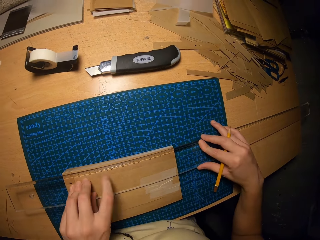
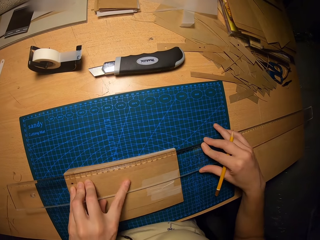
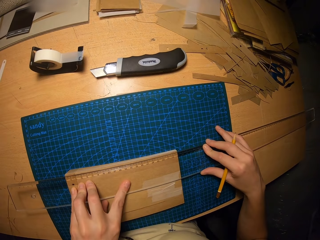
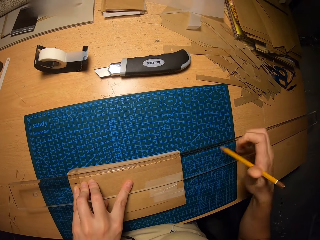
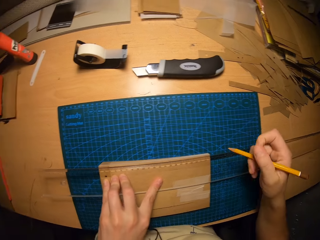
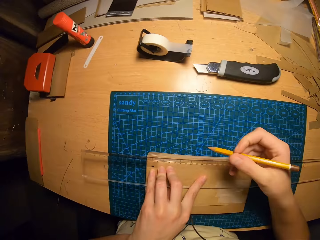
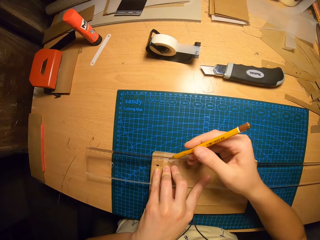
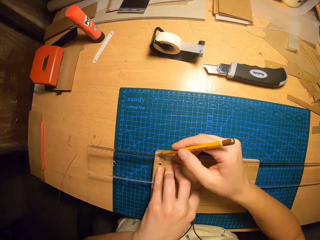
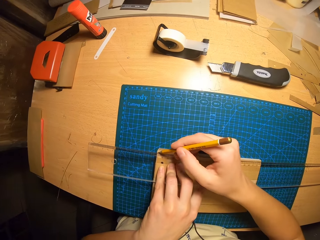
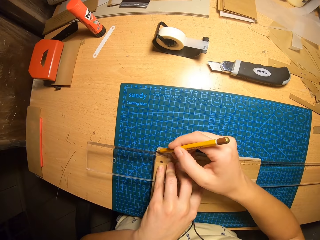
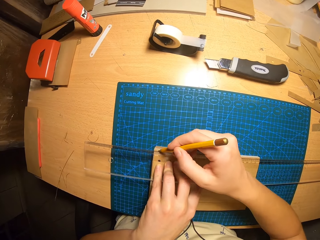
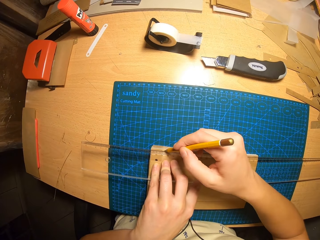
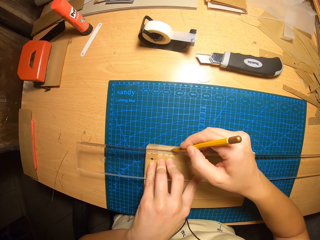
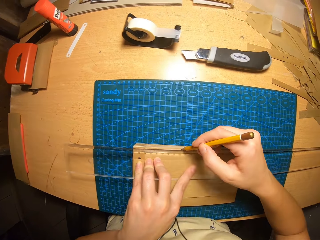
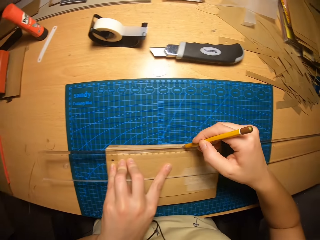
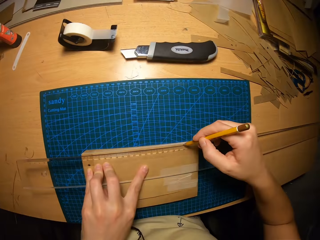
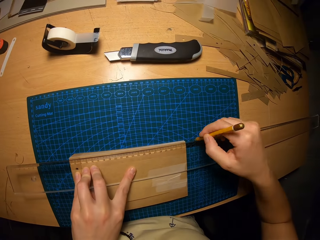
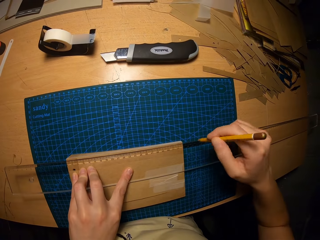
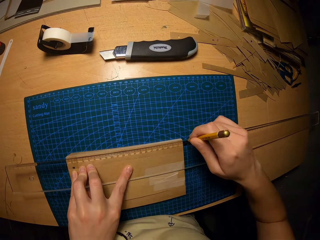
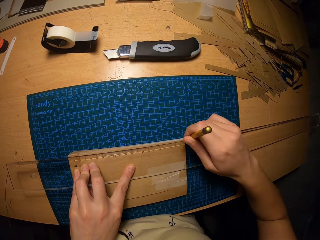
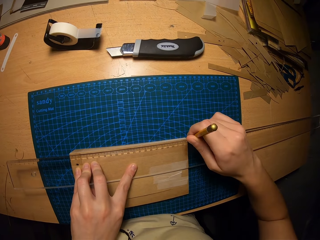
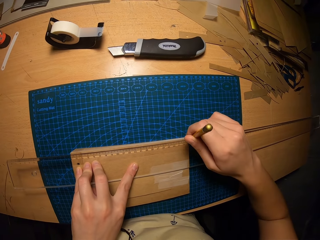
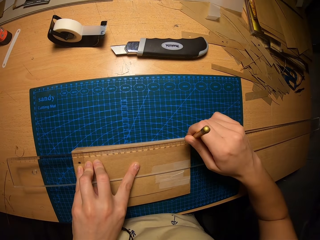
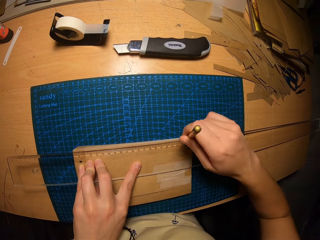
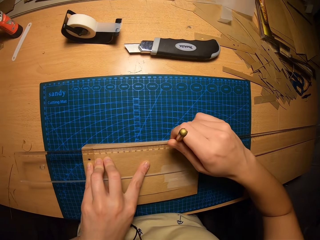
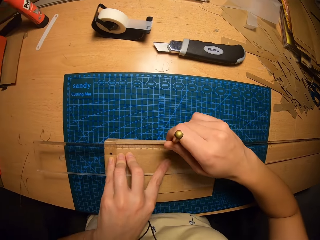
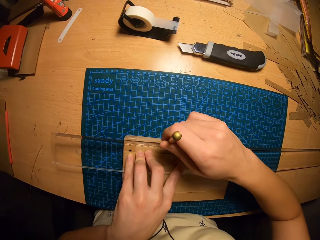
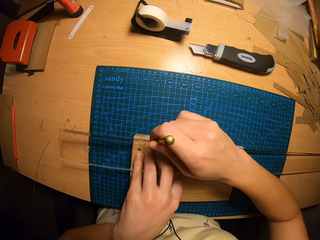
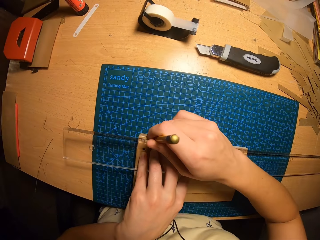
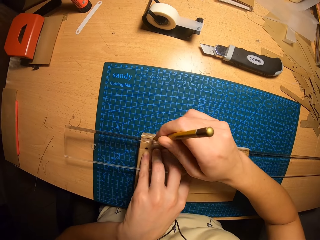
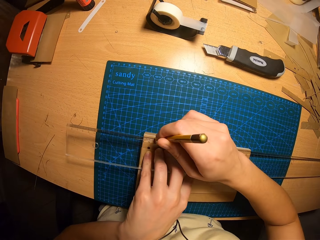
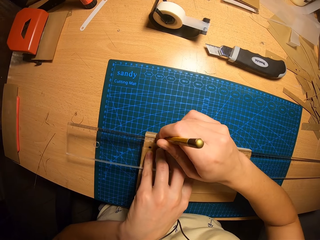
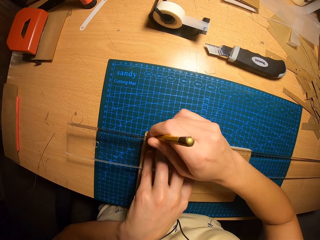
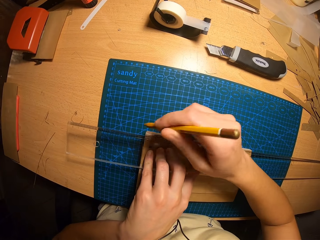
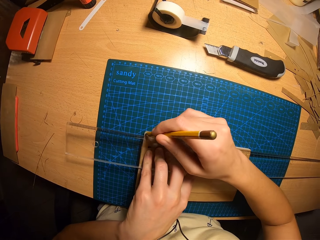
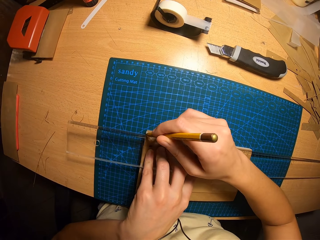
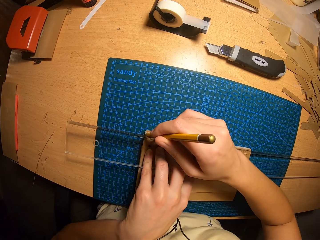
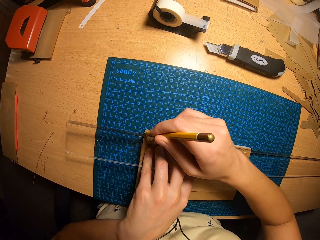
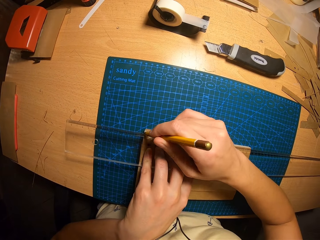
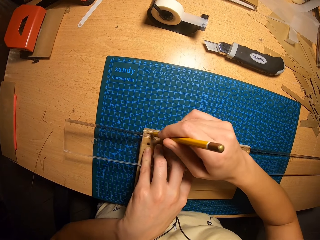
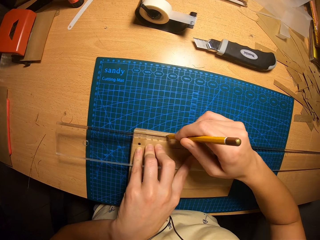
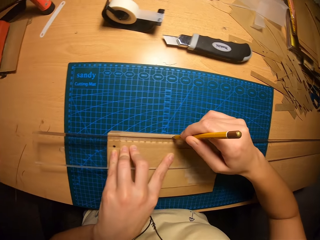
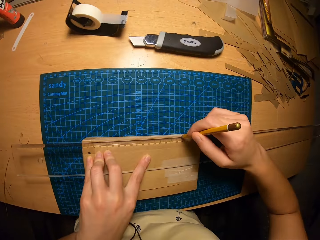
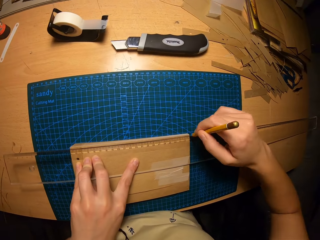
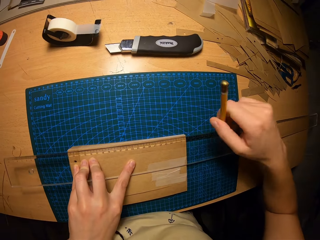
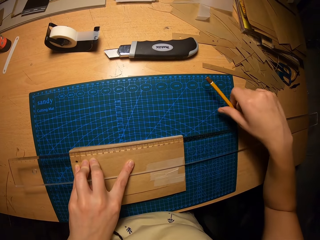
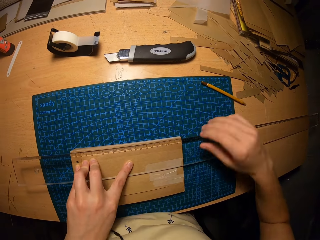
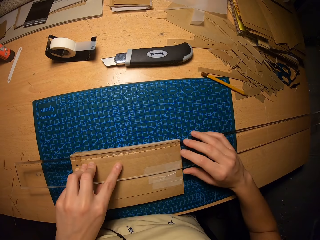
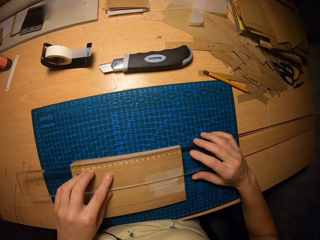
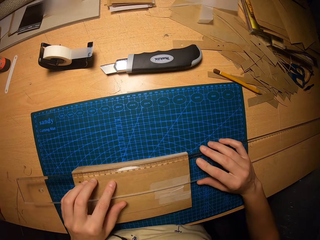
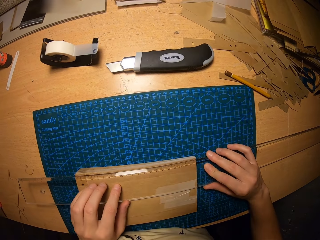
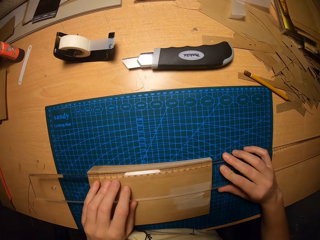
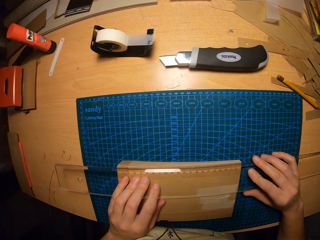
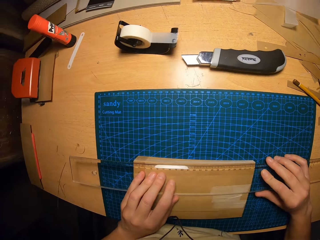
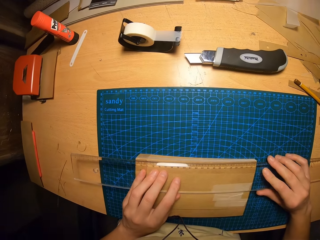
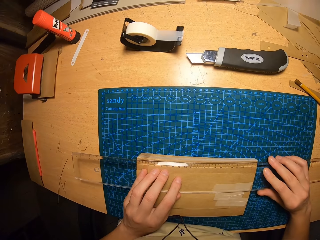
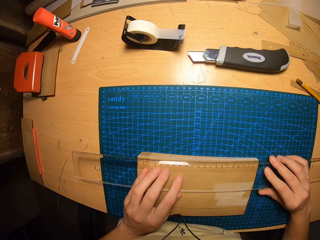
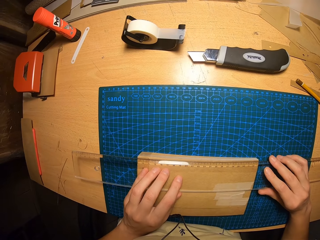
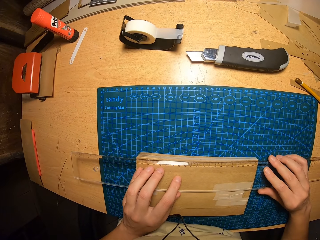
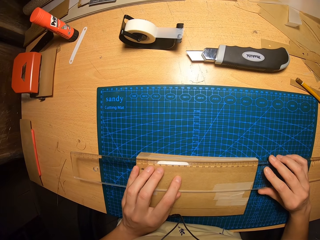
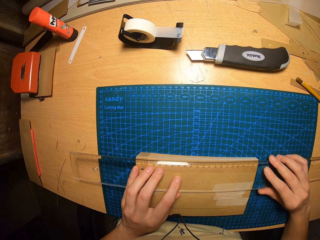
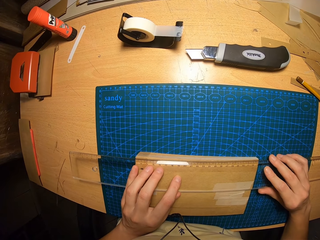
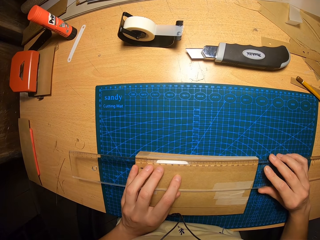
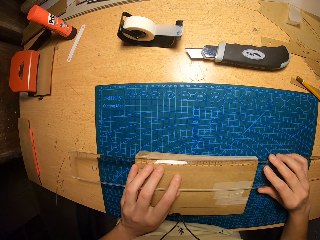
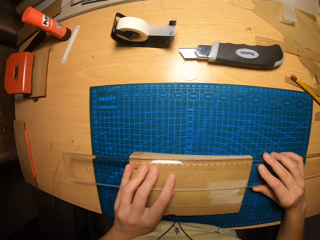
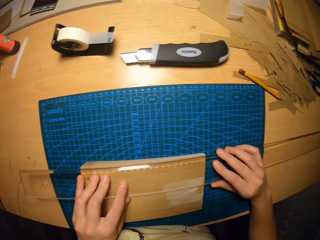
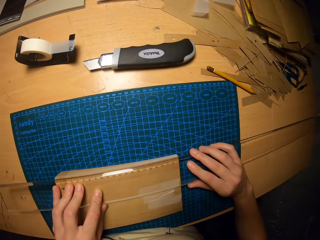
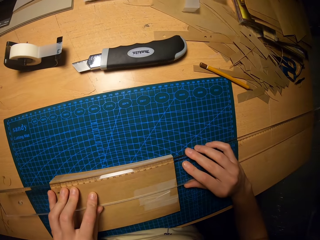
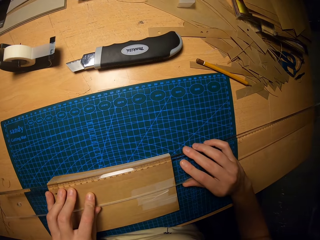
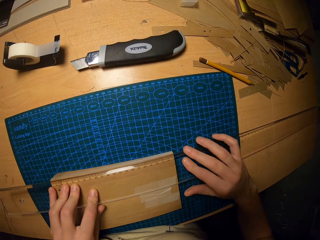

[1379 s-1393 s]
The camera wearer marks the jotter with the pencil. They drop the pencil. They put a pen on the table. They measure the card.

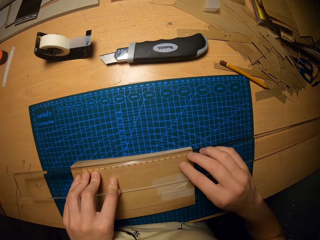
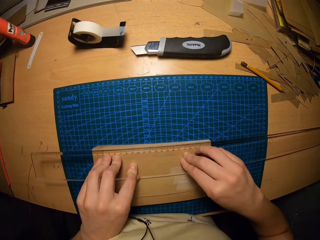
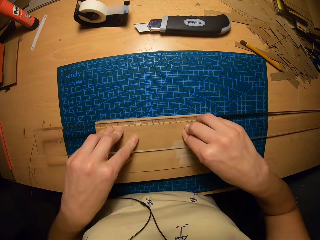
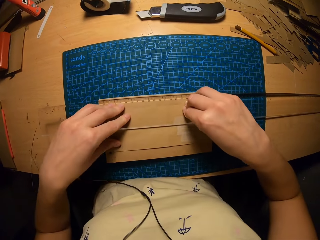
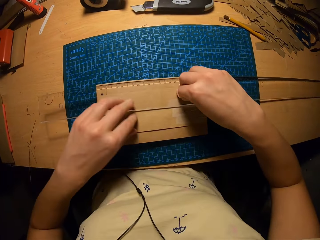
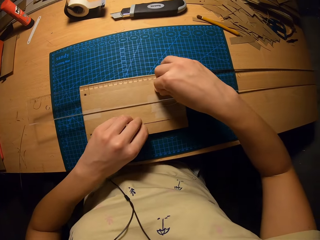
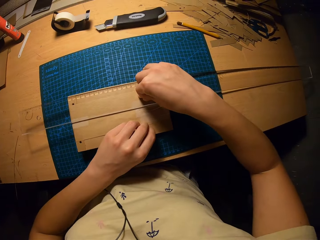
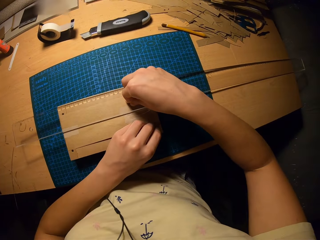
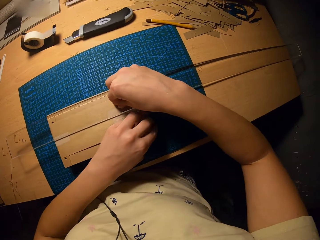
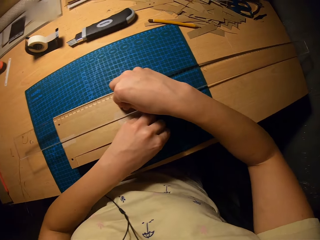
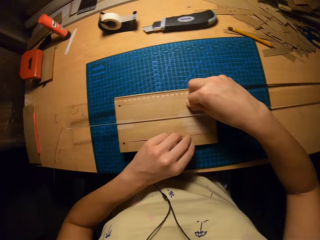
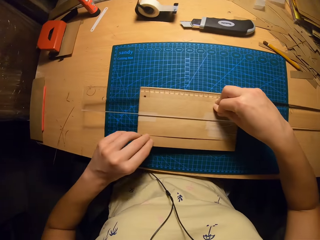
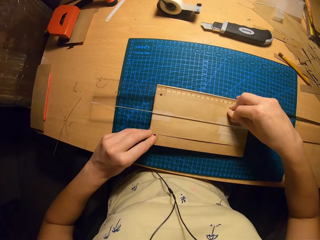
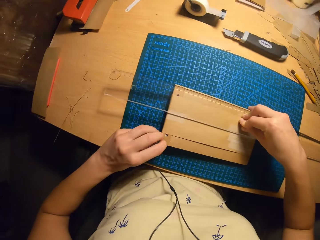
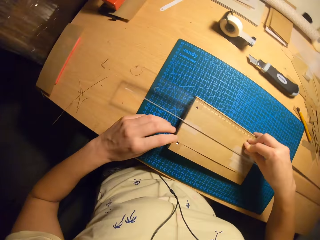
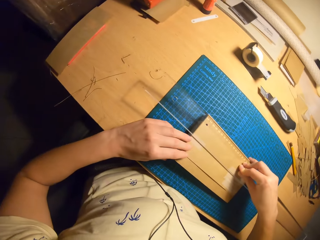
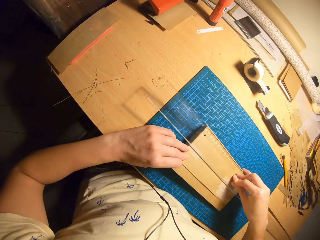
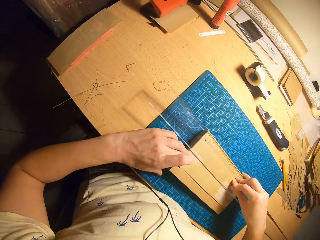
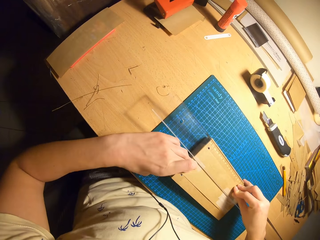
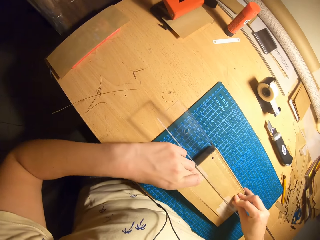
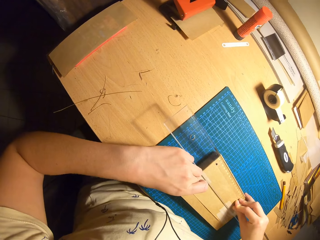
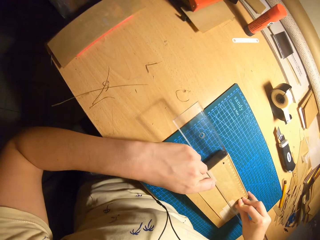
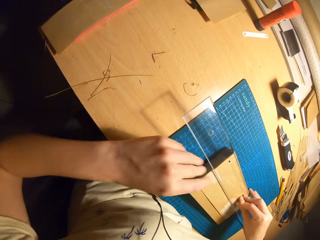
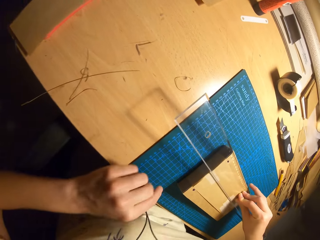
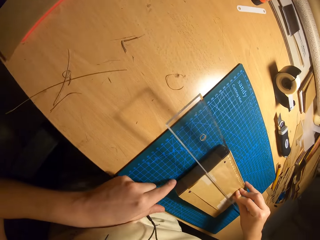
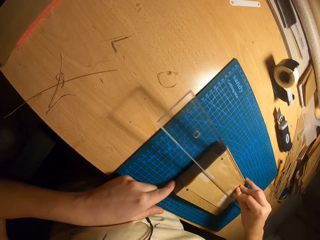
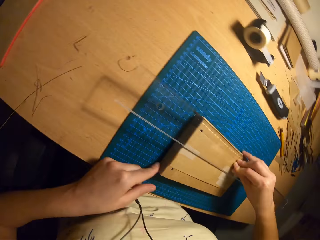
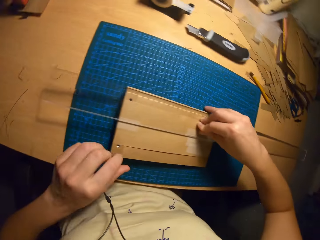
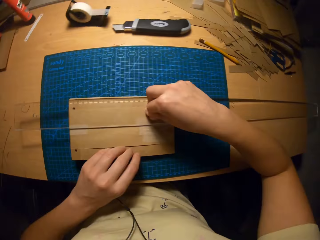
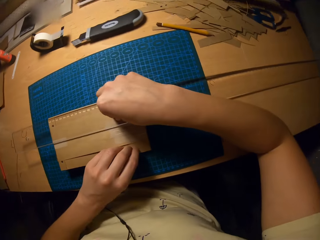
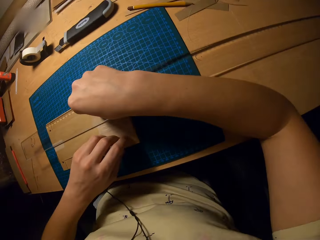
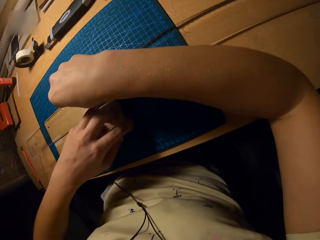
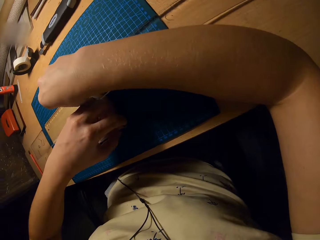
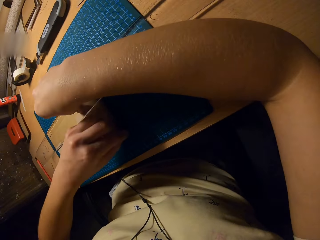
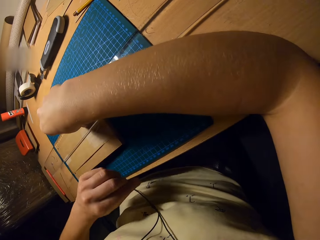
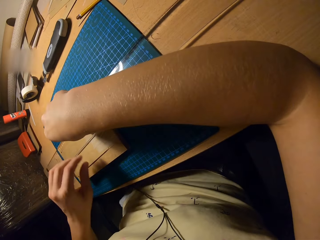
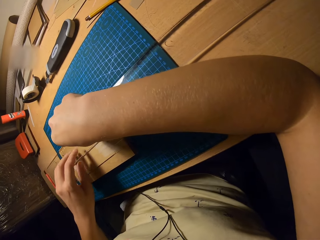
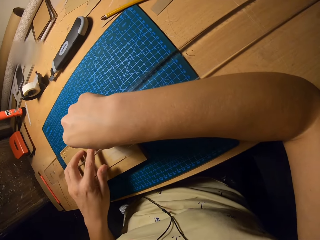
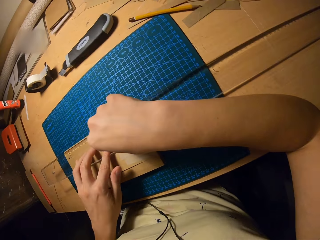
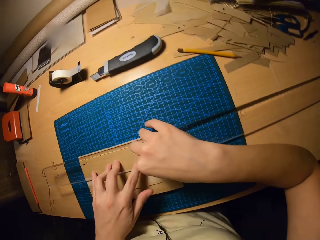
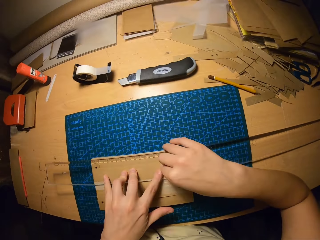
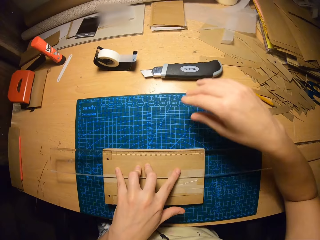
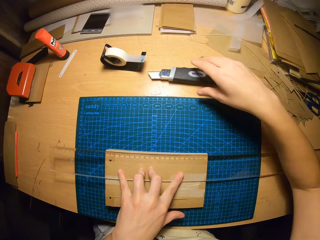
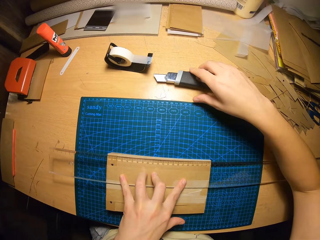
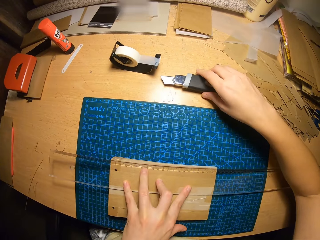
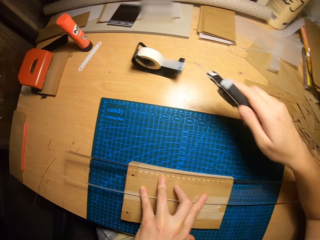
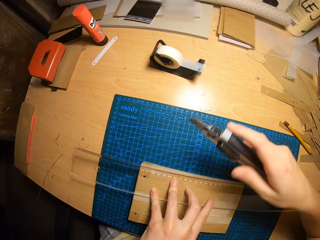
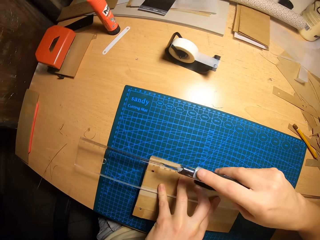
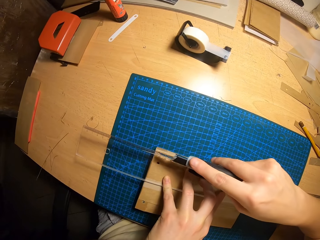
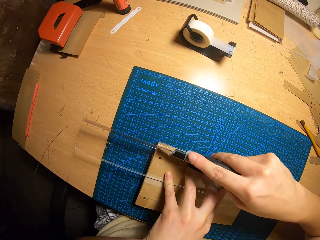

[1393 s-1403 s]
The camera wearer checks the cards. They arrange the jotter. They carry a paper cutter. They cut the cards.
